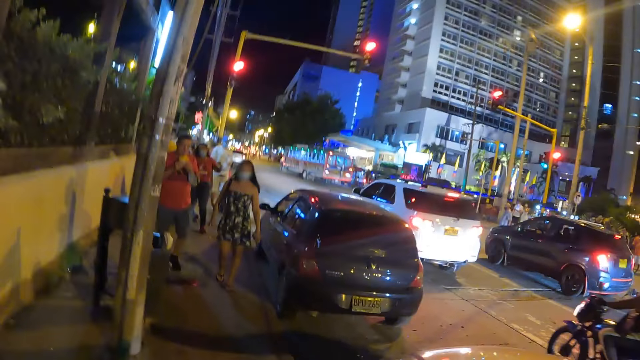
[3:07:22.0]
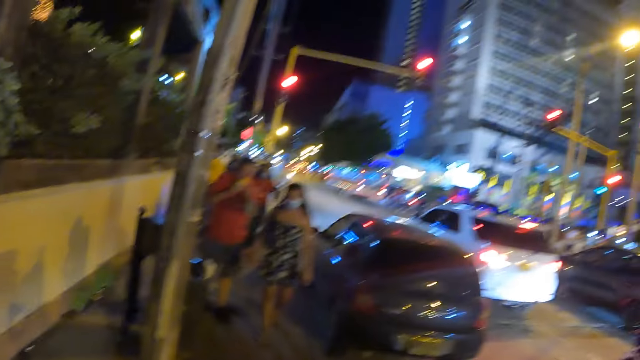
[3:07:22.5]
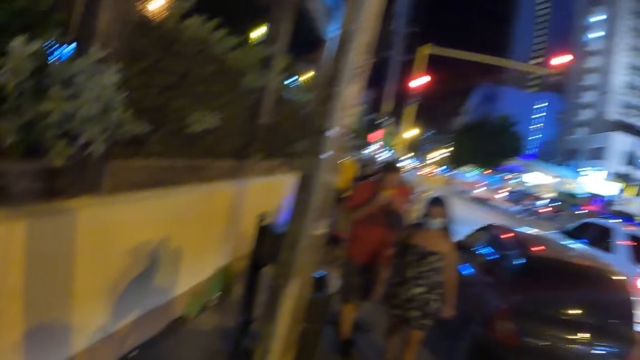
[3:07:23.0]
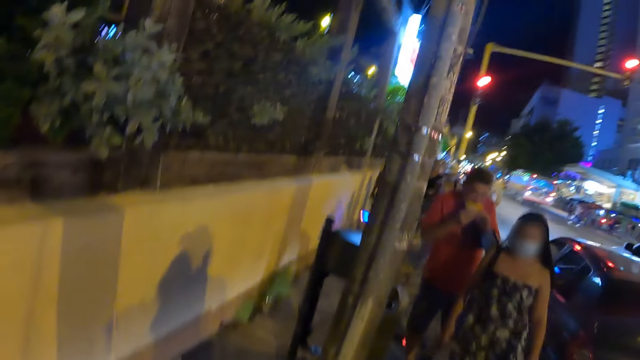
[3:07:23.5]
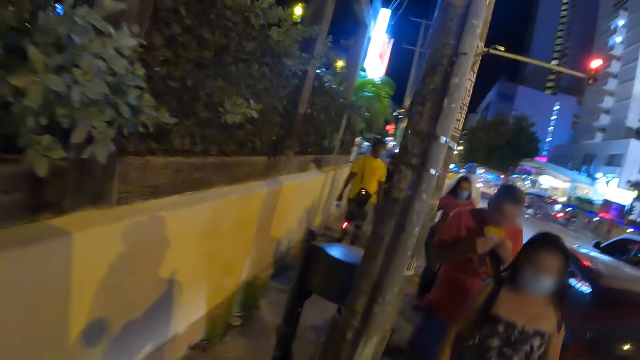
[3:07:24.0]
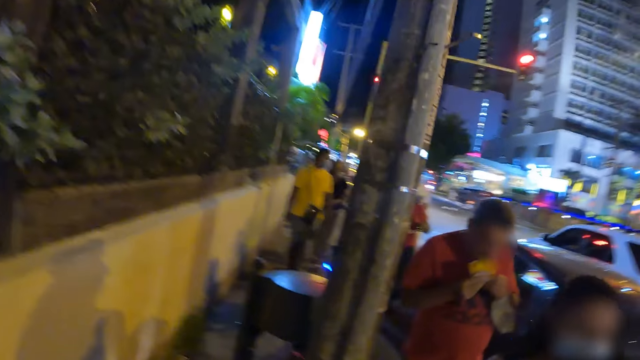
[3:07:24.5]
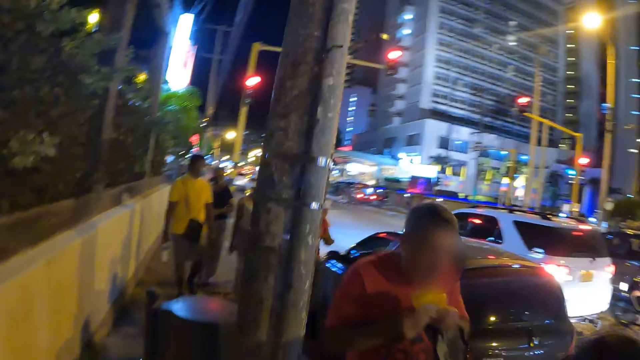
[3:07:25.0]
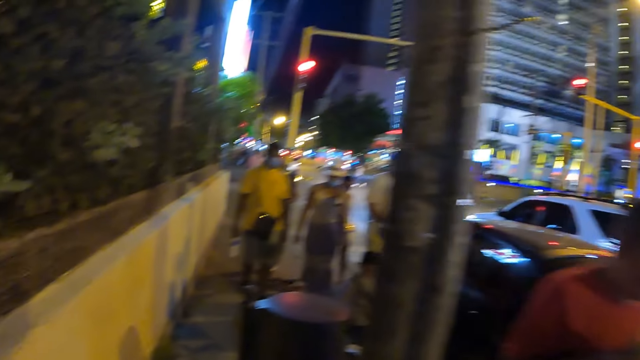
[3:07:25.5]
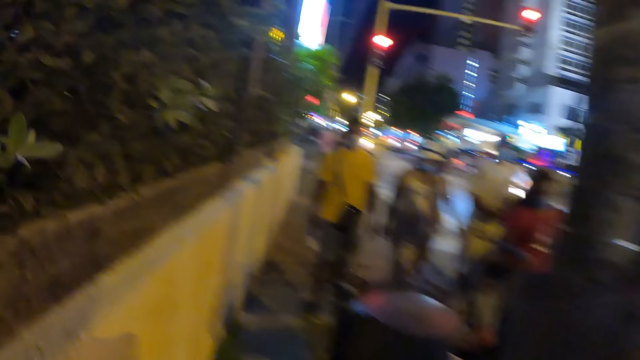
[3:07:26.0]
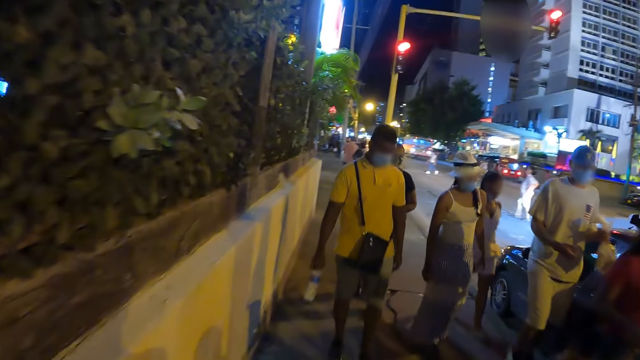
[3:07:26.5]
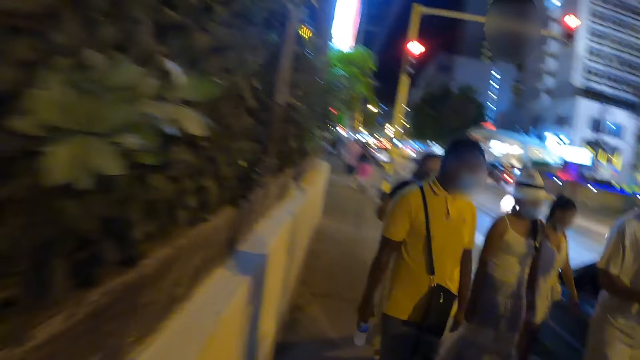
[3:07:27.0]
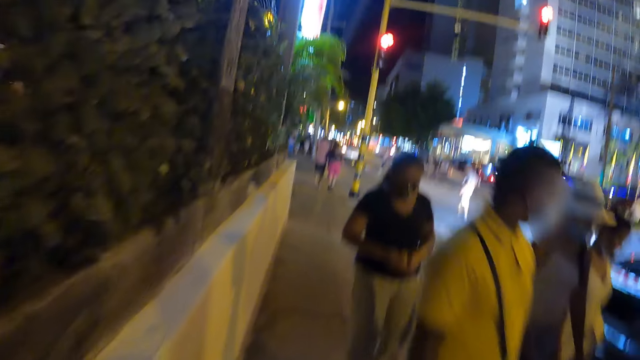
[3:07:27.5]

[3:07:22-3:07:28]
The camera wearer looks ahead.

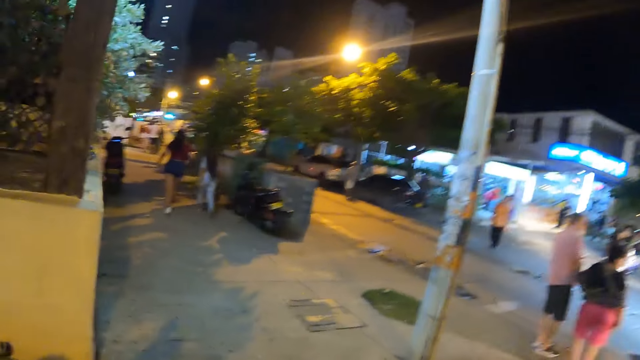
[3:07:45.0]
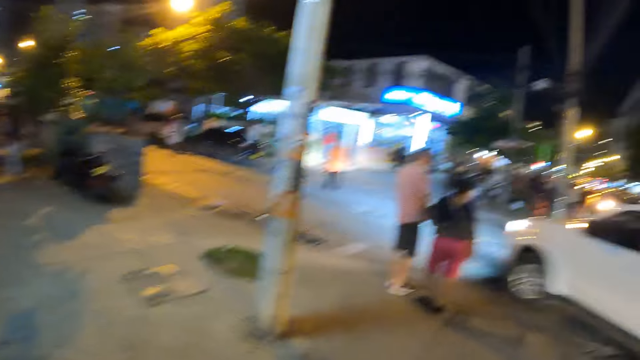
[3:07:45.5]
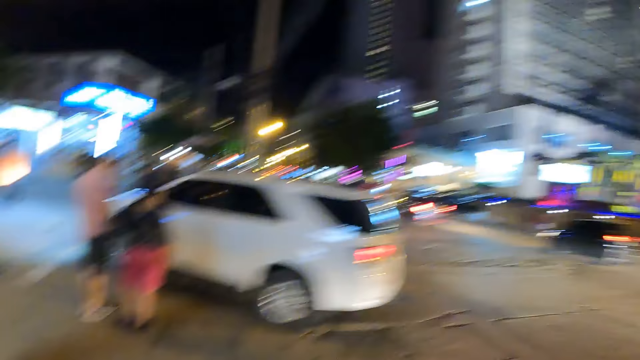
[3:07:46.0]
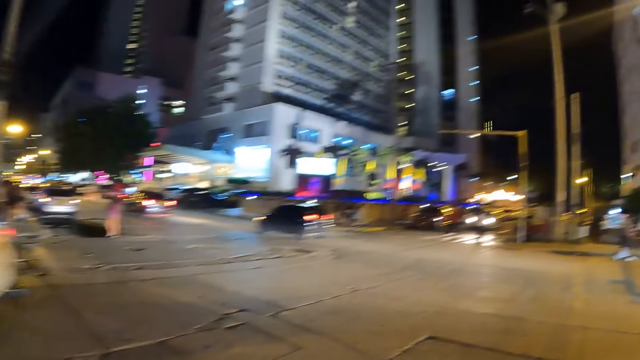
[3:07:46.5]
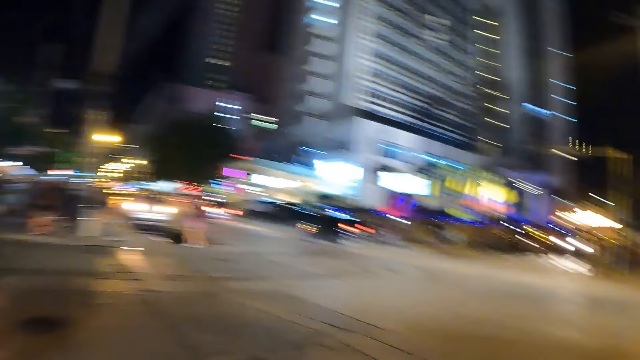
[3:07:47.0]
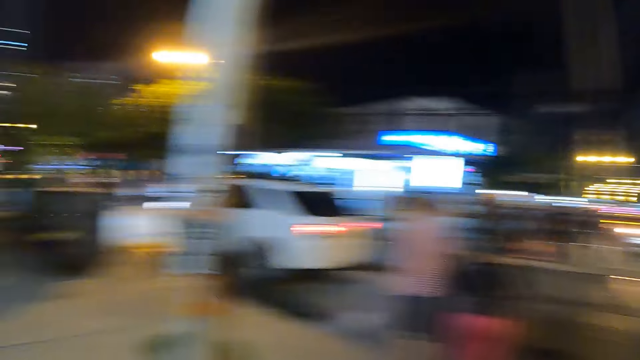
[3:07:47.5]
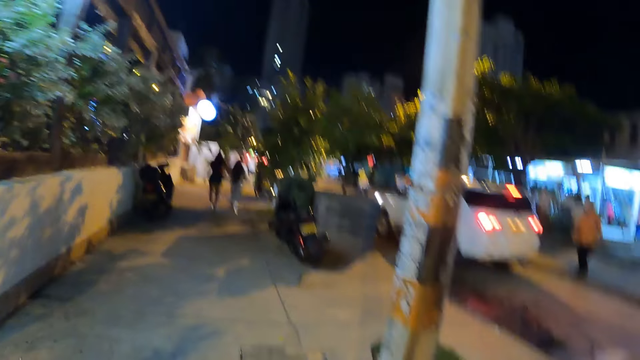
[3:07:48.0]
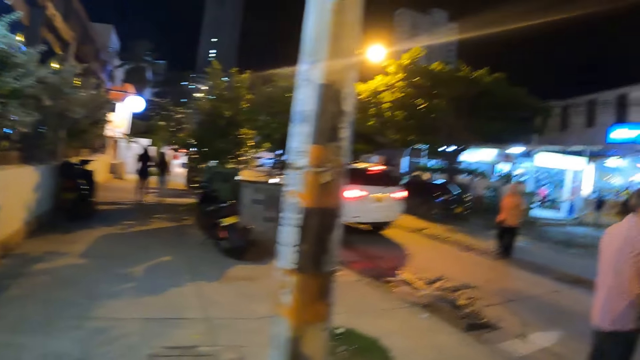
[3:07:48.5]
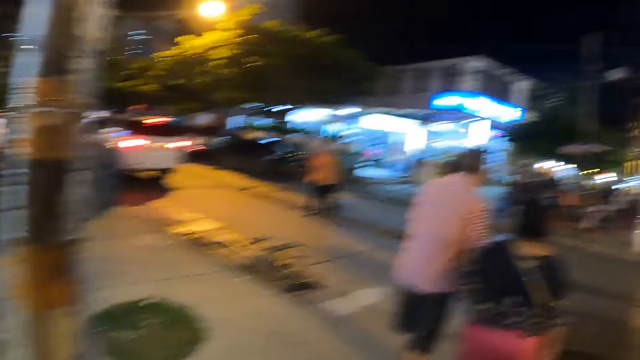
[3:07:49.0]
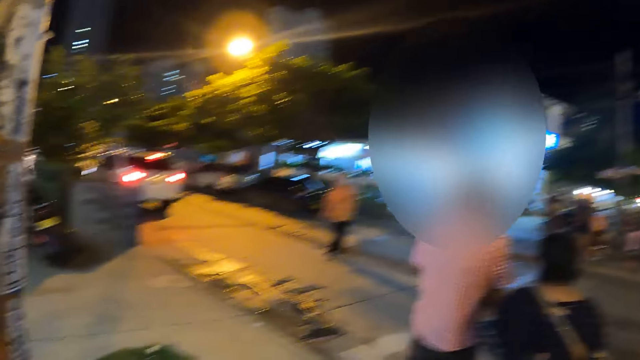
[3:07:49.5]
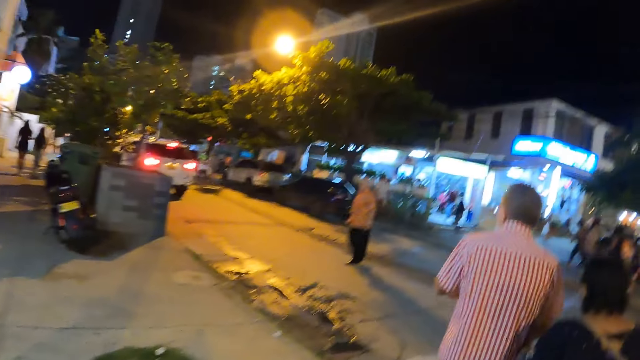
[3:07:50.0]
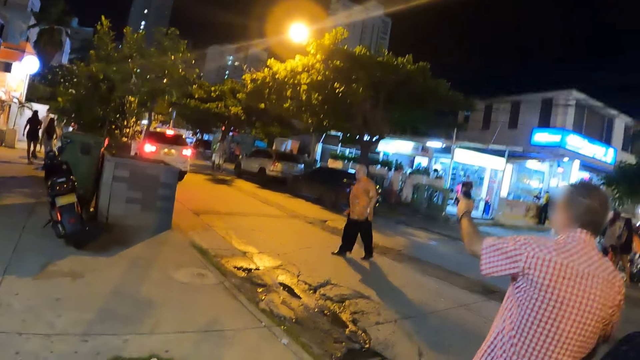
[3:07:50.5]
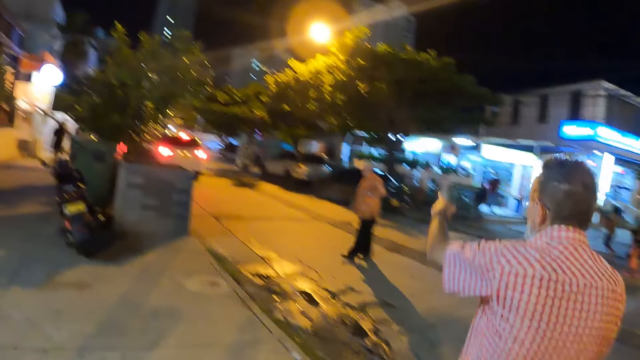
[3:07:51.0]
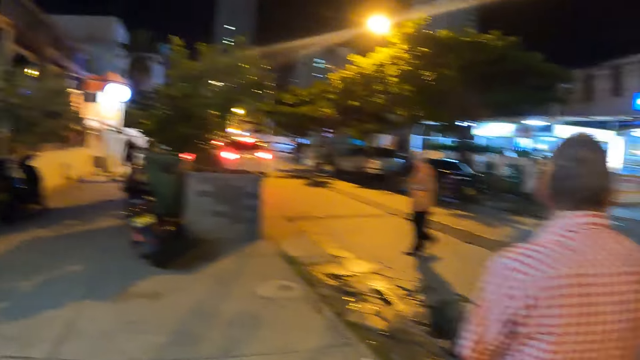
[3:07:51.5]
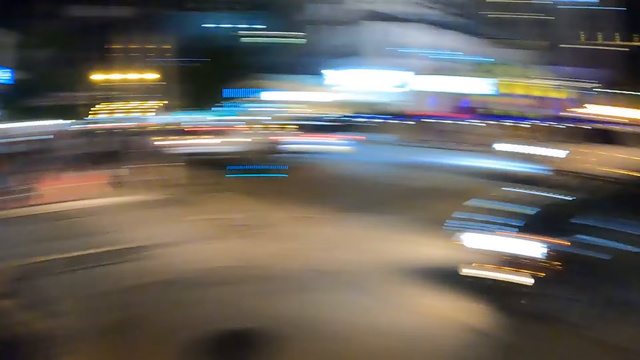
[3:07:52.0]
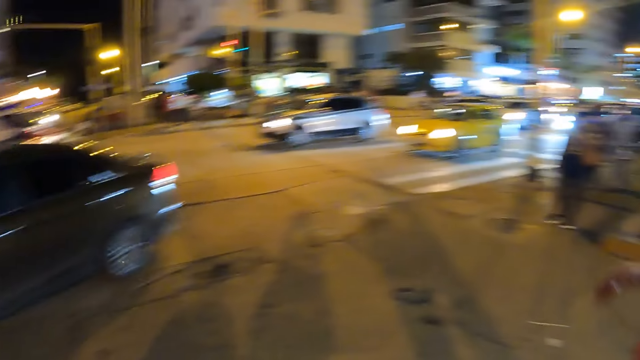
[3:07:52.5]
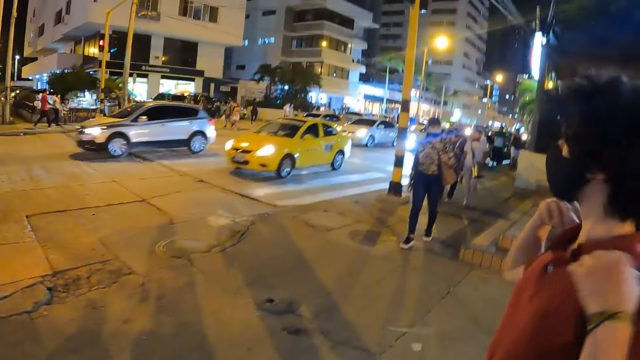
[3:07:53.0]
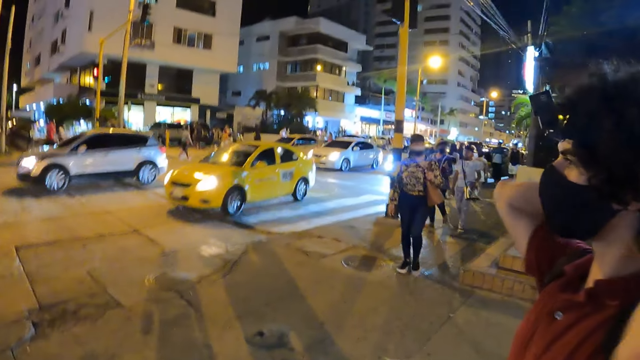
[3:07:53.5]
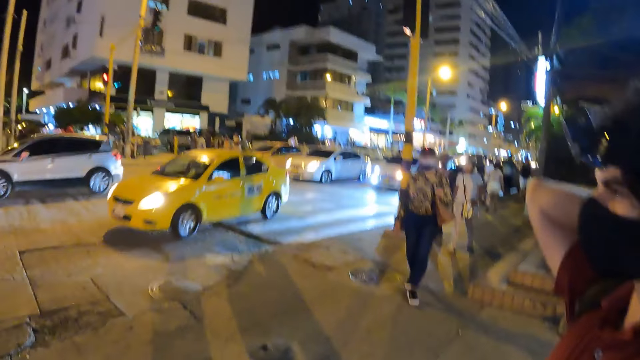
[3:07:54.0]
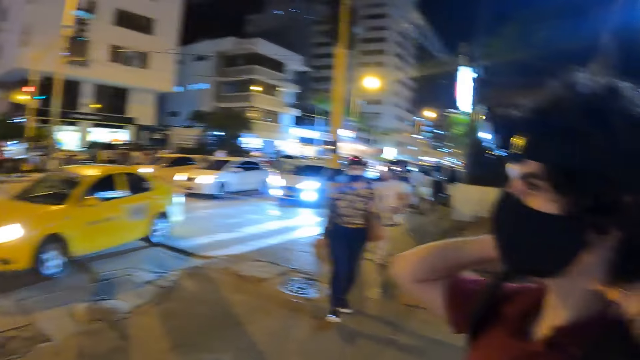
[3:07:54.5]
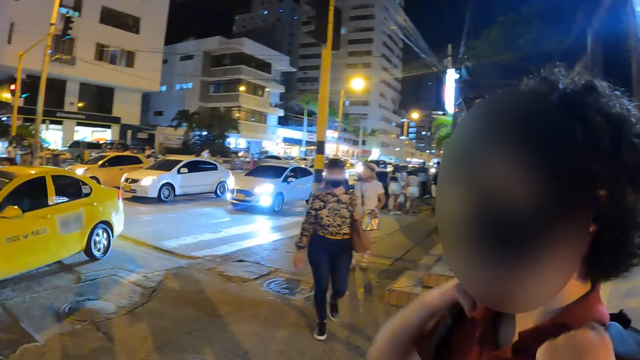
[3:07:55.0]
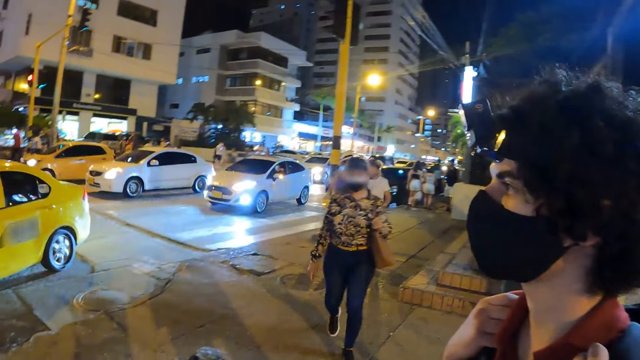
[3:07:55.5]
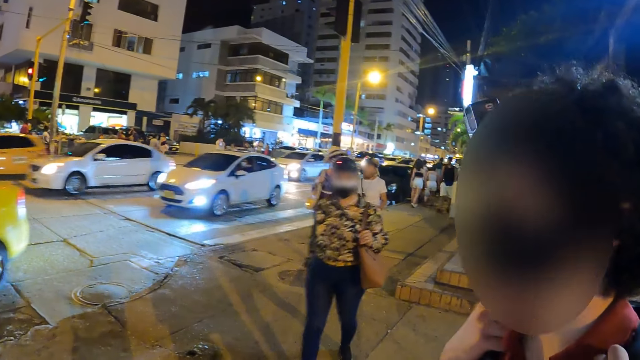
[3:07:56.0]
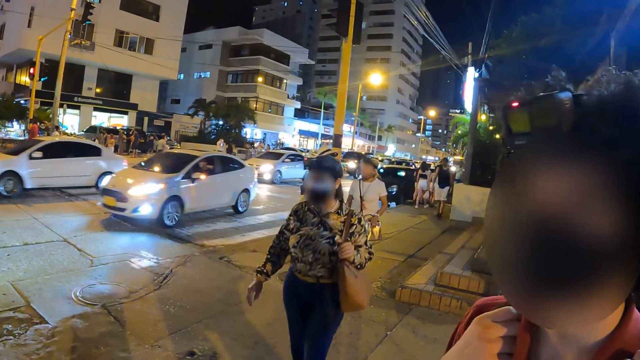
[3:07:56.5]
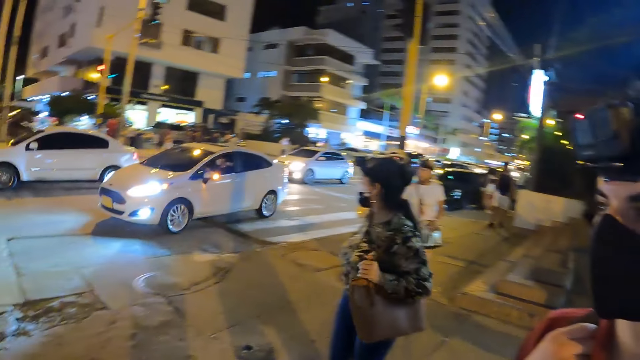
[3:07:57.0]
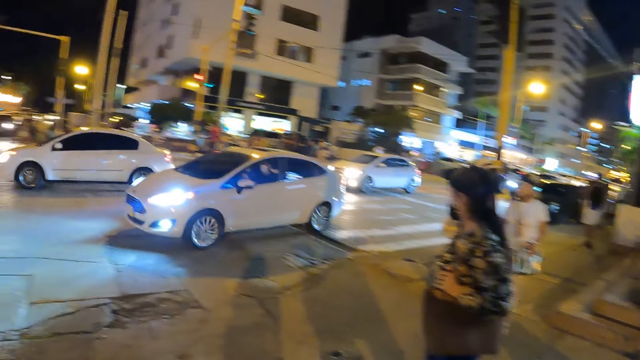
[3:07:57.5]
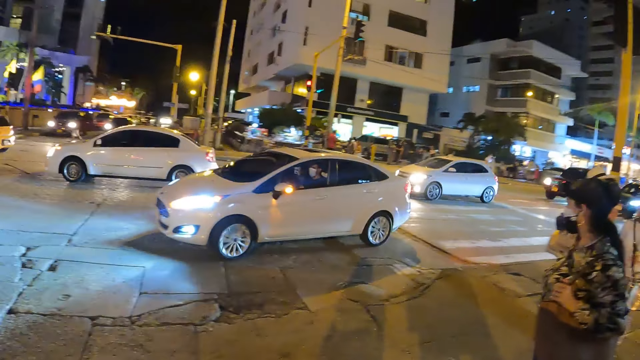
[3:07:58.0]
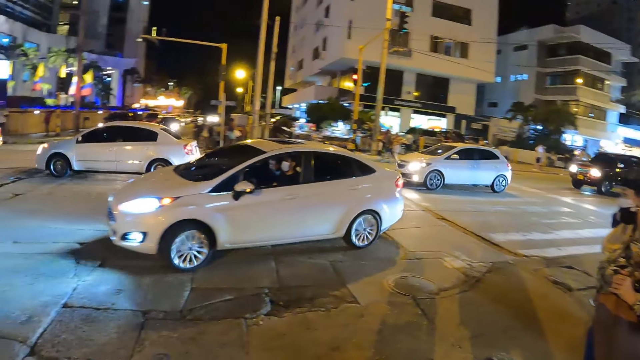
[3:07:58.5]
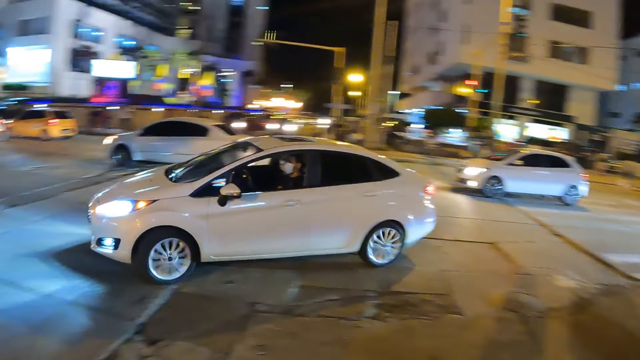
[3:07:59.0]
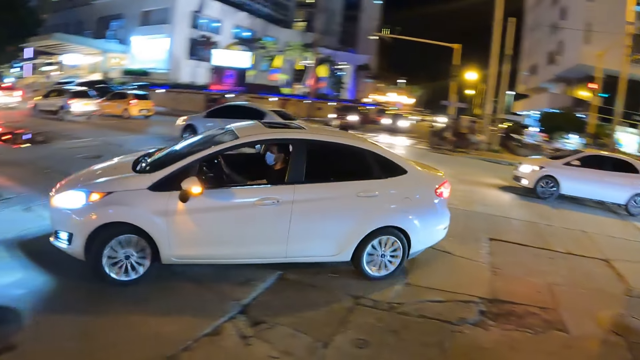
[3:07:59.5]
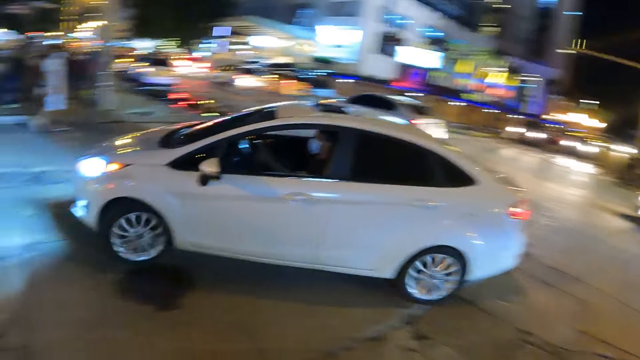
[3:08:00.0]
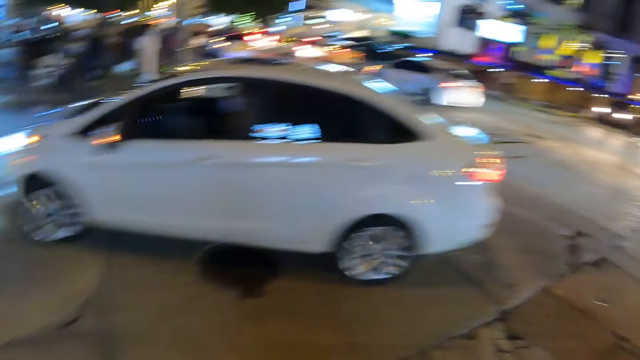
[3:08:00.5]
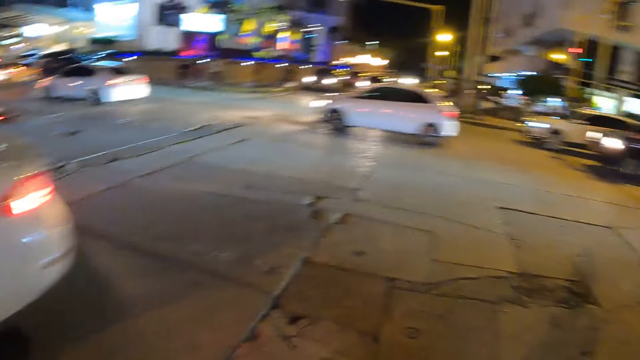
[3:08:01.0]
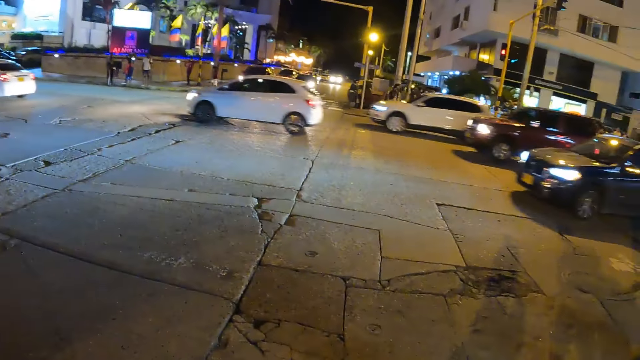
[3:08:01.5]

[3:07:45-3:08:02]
The camera wearer looks around. They look ahead. They stare around.
